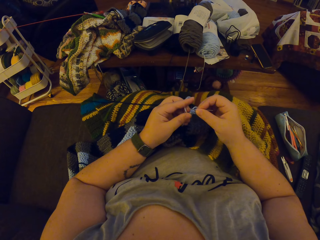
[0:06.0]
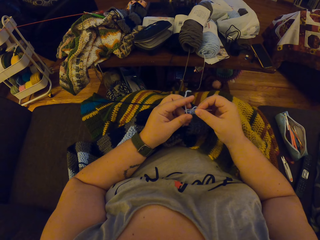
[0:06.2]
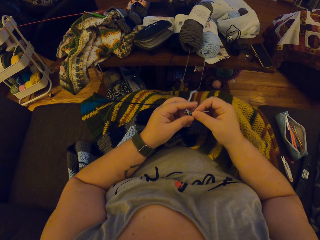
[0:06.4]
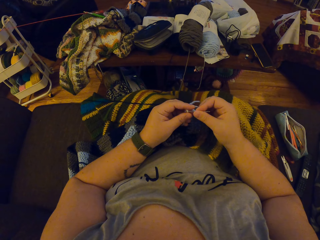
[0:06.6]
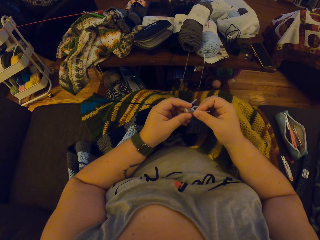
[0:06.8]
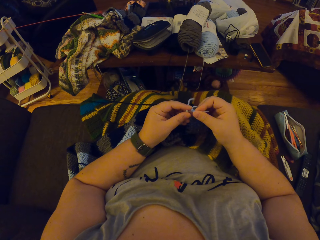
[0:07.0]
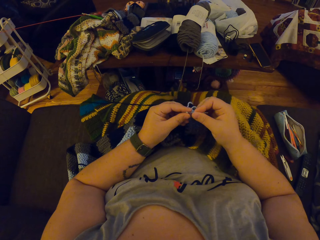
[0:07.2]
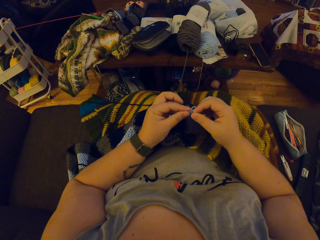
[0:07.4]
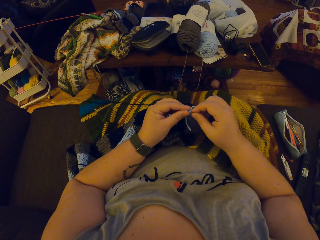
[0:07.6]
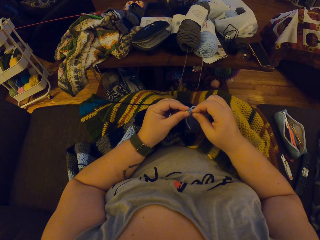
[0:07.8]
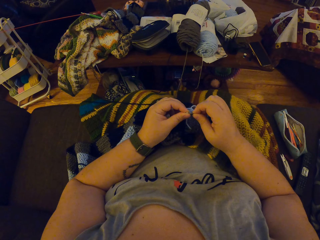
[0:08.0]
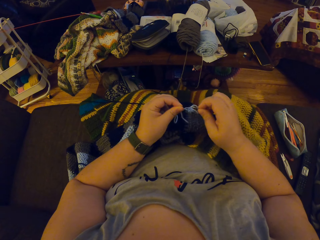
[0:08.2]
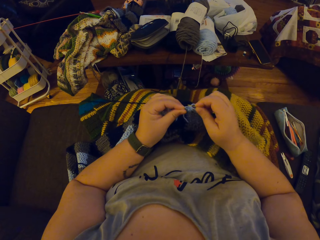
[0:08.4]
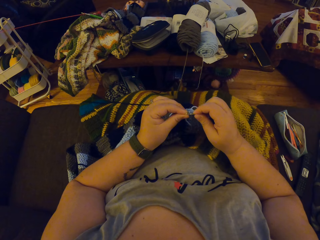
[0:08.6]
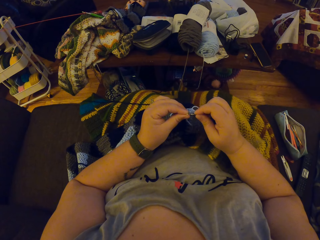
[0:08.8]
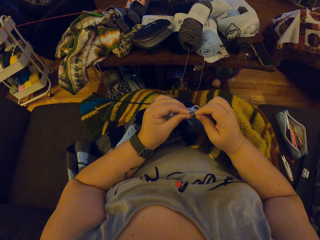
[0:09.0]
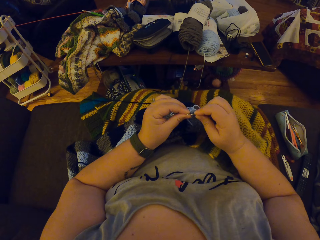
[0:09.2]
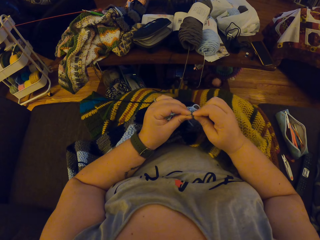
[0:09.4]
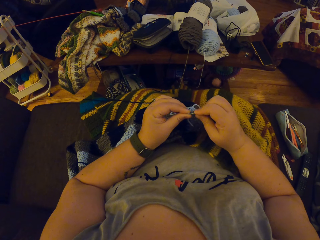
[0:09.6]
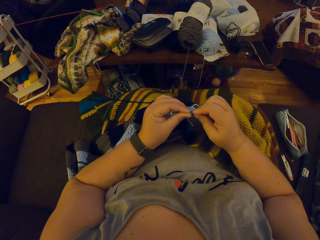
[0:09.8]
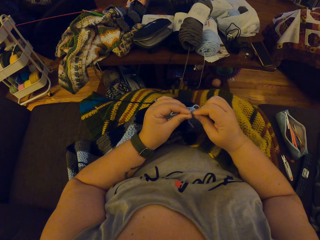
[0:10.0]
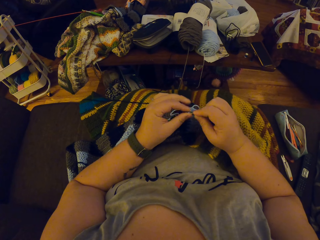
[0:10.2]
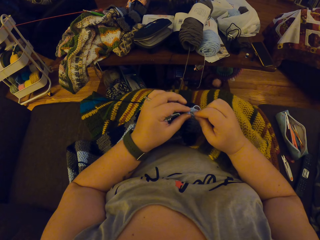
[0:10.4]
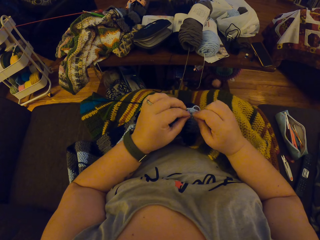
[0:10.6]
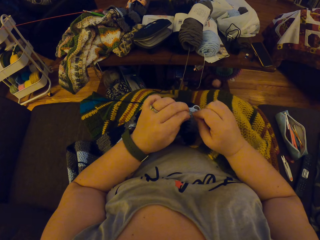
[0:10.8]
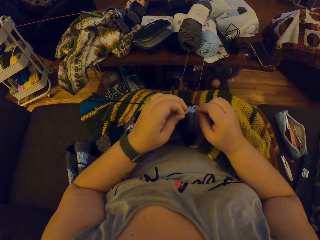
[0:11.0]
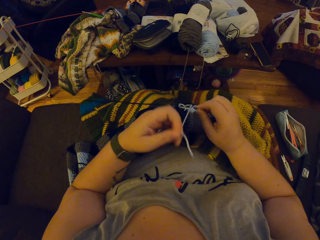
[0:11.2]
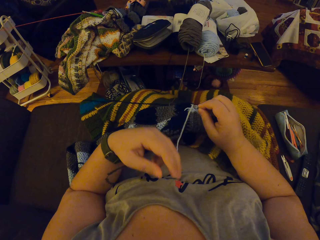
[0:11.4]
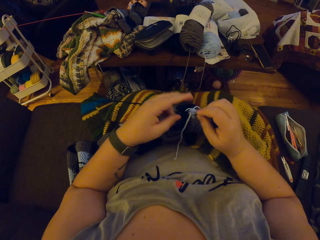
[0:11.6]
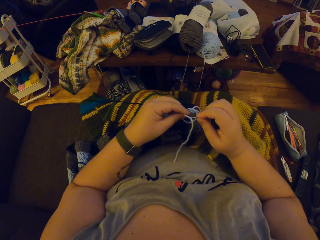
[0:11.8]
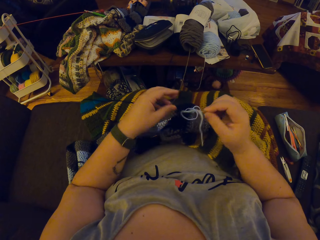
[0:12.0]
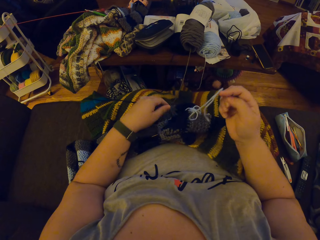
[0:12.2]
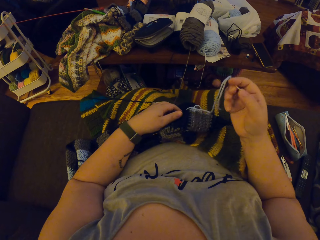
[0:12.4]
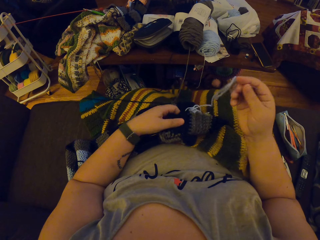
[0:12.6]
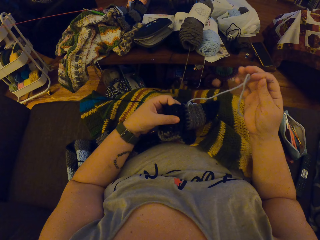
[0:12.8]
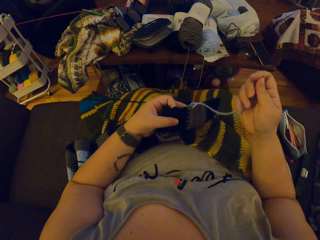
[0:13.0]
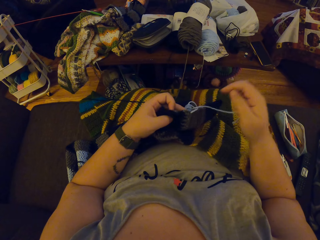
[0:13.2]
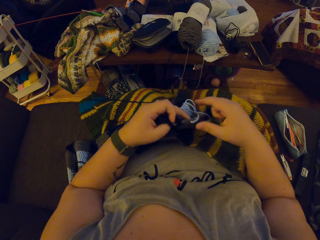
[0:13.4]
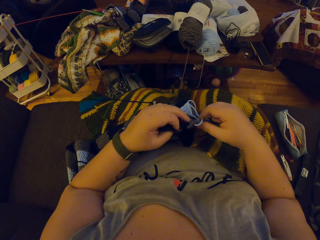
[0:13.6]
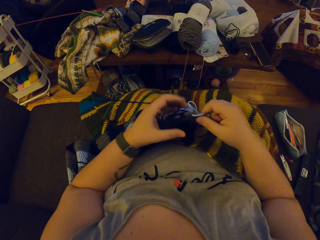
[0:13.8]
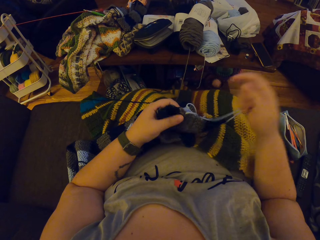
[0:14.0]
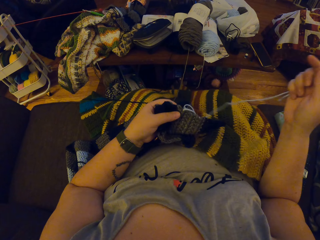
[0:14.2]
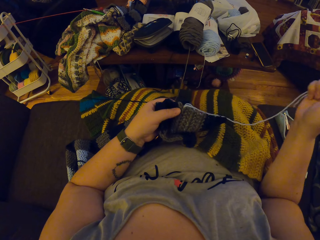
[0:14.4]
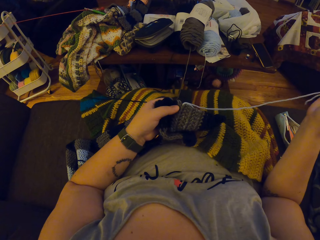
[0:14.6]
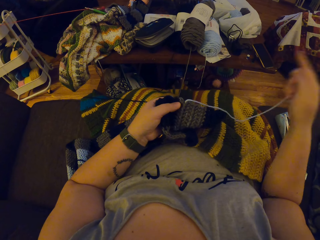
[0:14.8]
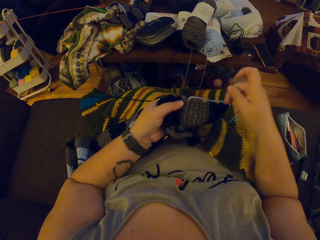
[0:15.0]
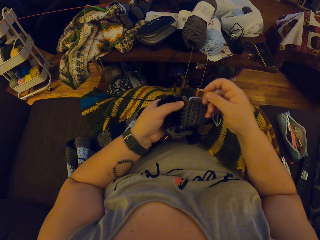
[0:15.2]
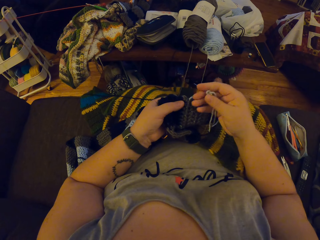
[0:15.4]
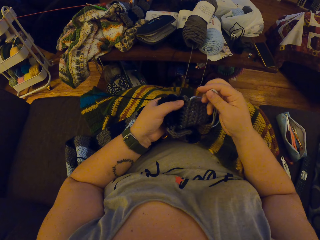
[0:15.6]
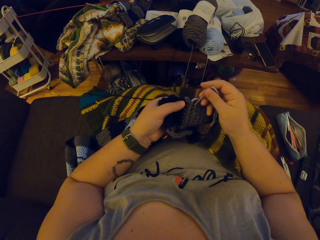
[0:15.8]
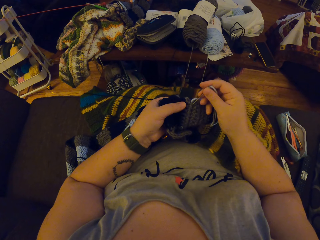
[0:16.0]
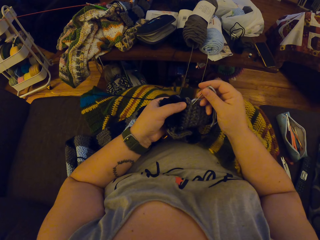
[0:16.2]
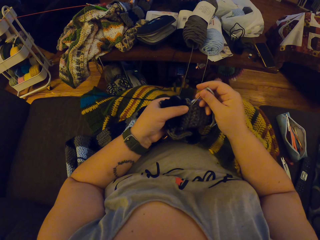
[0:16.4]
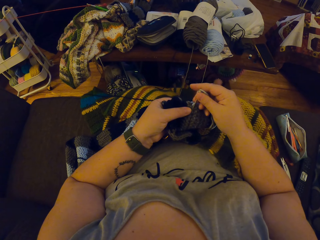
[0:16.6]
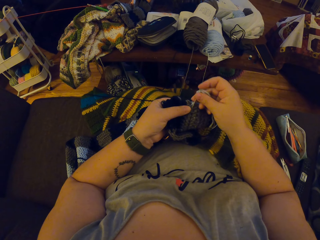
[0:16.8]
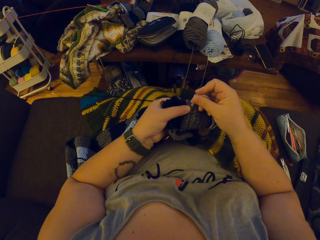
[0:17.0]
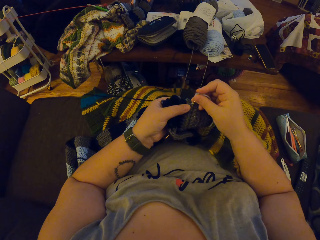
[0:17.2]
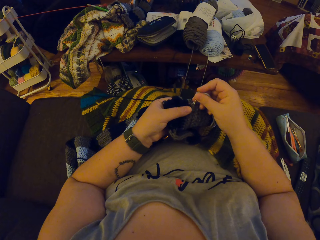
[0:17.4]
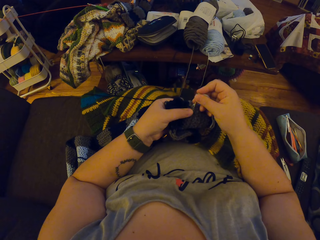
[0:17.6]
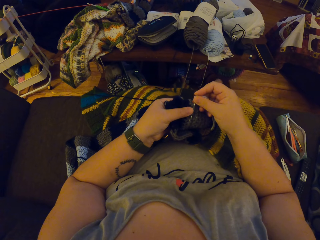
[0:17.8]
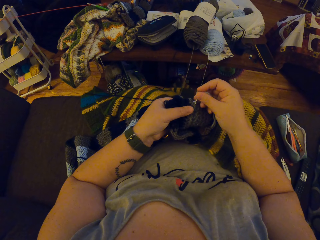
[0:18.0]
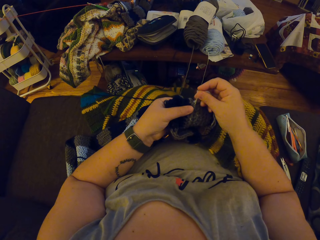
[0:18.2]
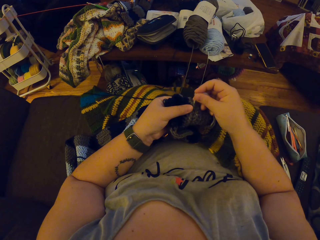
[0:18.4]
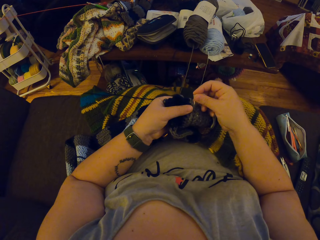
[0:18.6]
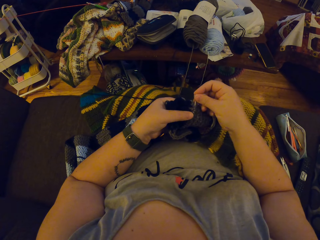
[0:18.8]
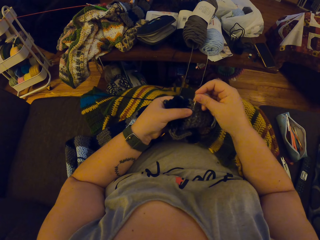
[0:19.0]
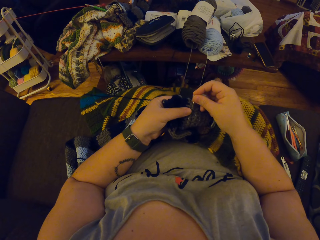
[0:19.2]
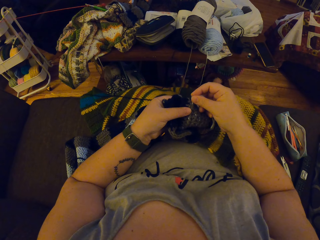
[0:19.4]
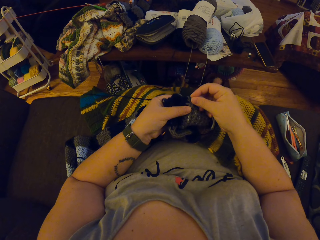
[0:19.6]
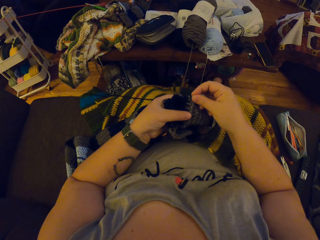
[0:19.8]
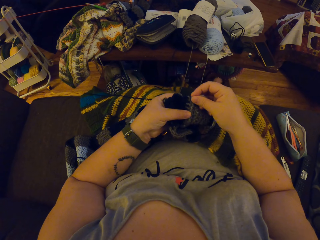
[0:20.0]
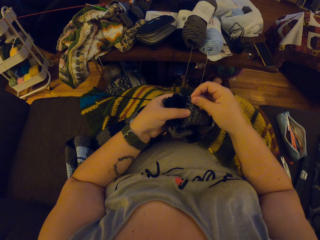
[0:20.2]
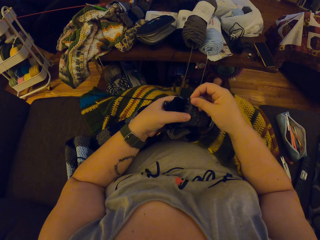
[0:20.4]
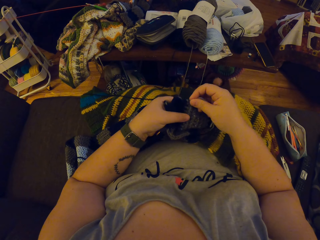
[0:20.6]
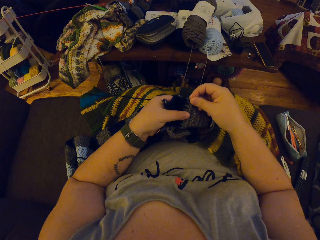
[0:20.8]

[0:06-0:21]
The camera wearer threads a needle. She holds the crochet with her left hand. She knits a fabric. She seams the crochet with the needle.

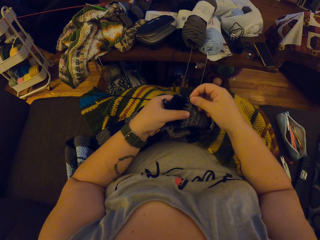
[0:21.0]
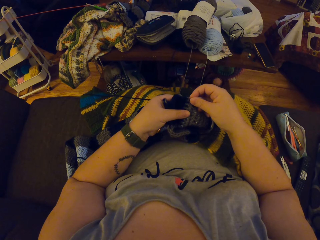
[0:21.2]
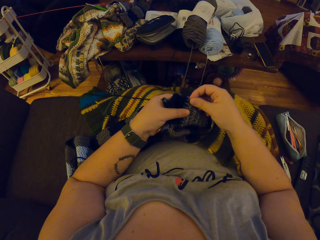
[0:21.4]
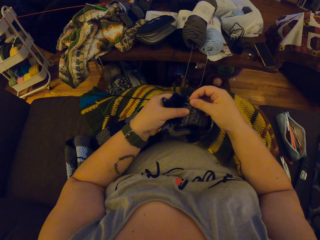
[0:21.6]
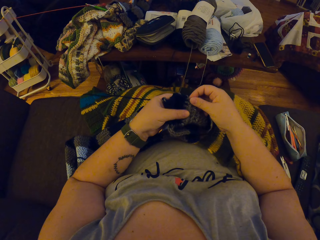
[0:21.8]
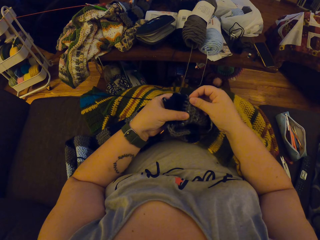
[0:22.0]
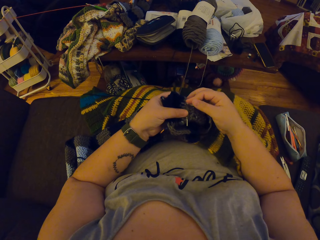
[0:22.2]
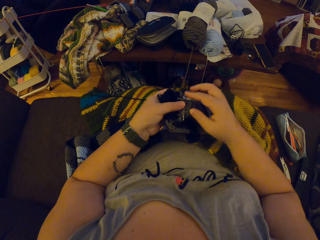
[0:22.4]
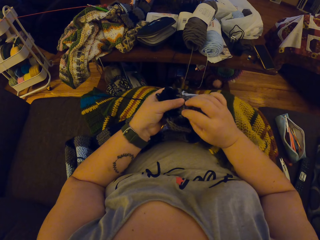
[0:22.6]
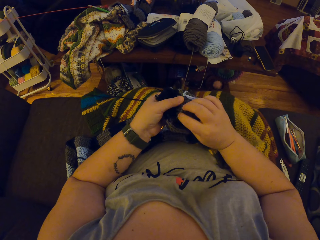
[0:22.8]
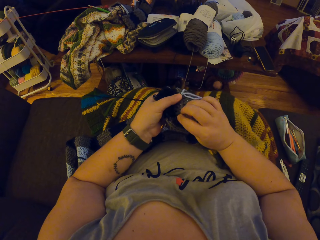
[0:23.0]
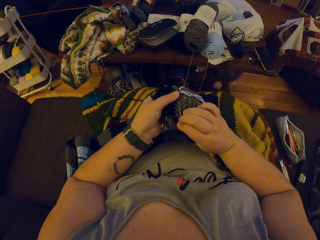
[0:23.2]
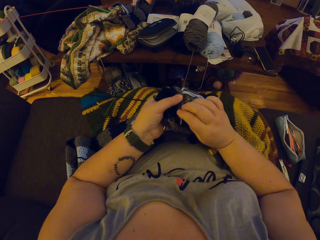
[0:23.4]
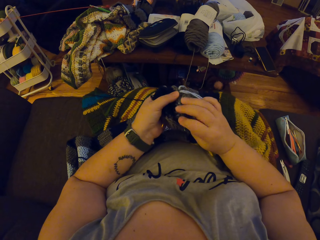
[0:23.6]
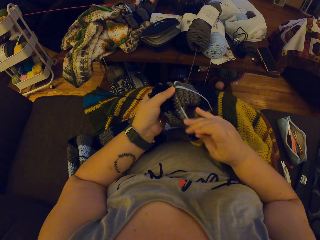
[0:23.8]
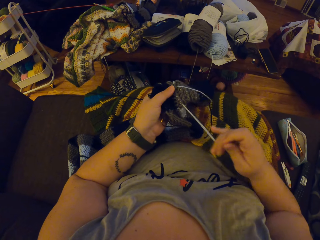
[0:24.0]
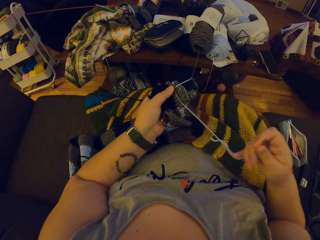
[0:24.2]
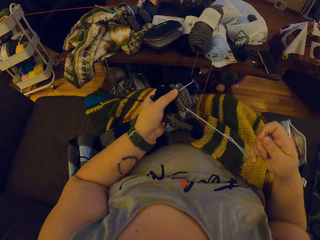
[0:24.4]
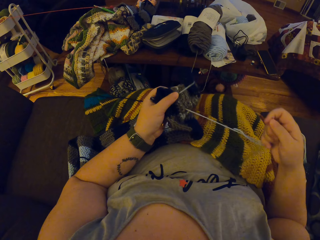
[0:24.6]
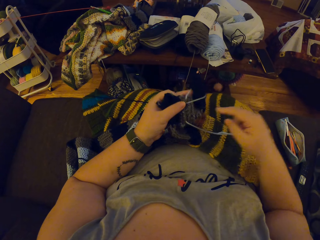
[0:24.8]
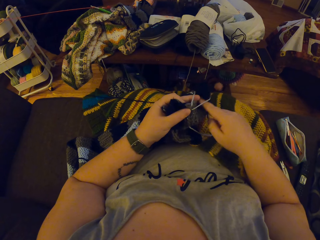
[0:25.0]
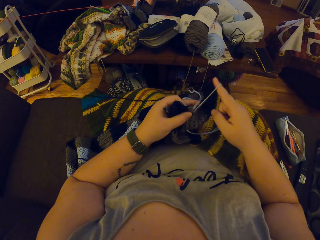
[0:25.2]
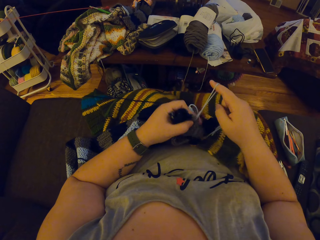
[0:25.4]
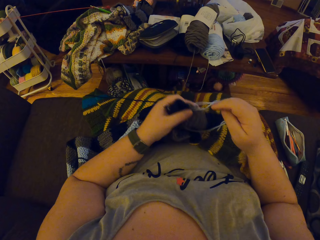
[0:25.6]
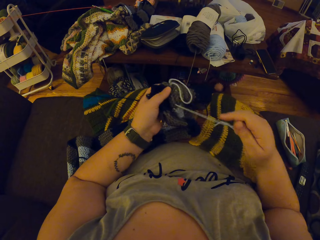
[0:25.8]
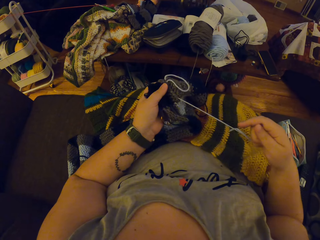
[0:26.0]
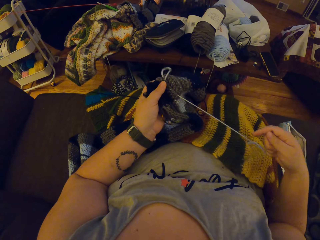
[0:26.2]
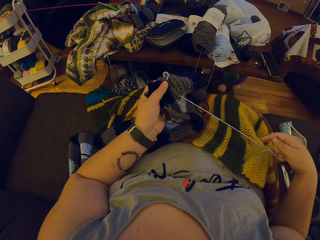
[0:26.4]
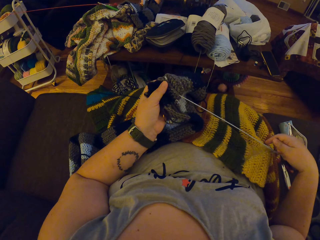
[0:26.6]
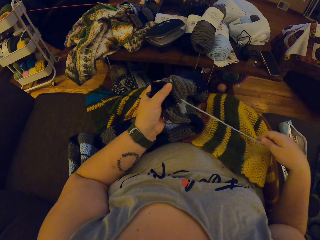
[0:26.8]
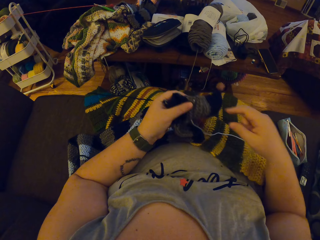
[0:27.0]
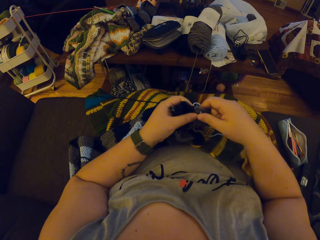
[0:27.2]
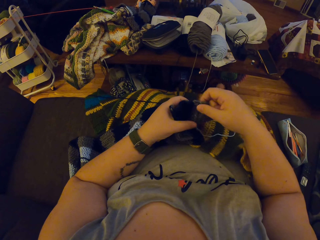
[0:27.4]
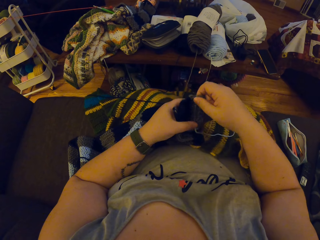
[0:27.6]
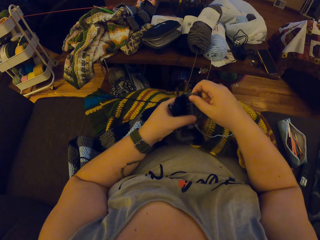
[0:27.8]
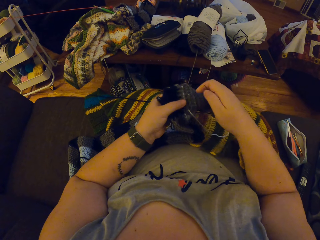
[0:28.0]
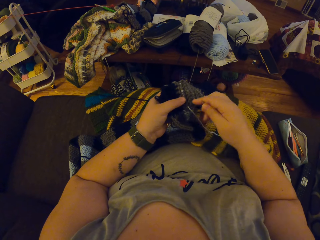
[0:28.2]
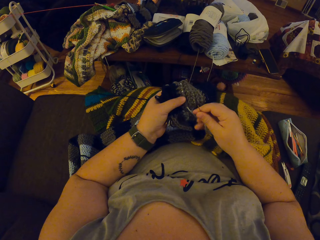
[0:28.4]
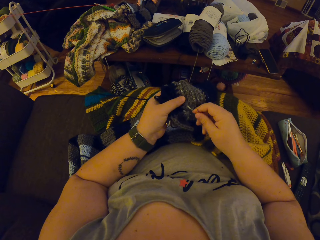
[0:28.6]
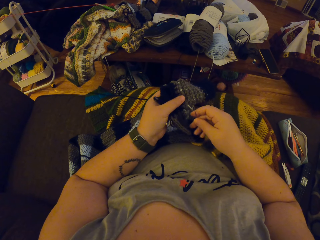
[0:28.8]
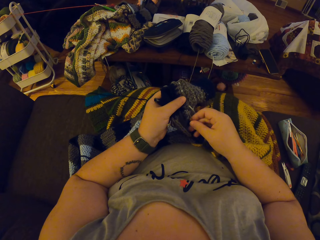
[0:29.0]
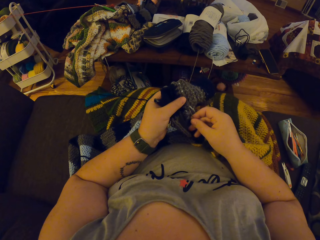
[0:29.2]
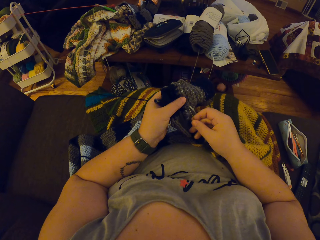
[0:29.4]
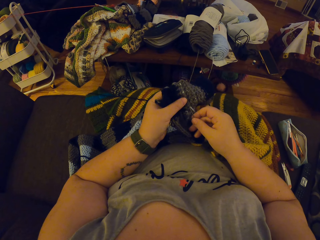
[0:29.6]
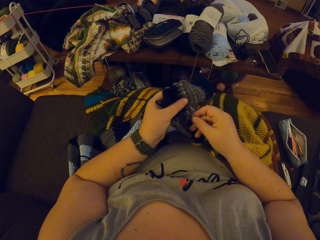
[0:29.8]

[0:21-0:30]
The camera wearer adjusts the crochet with her hand.
